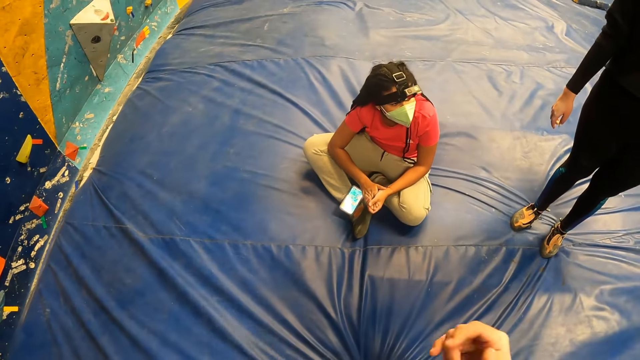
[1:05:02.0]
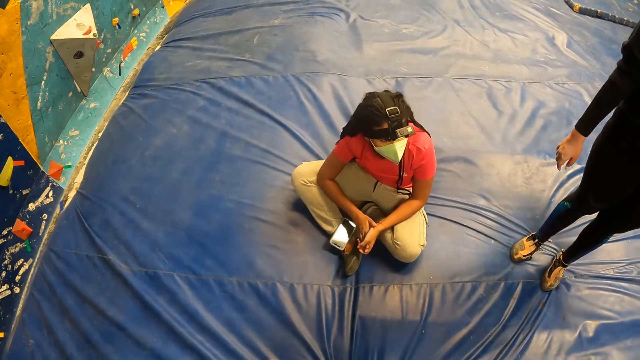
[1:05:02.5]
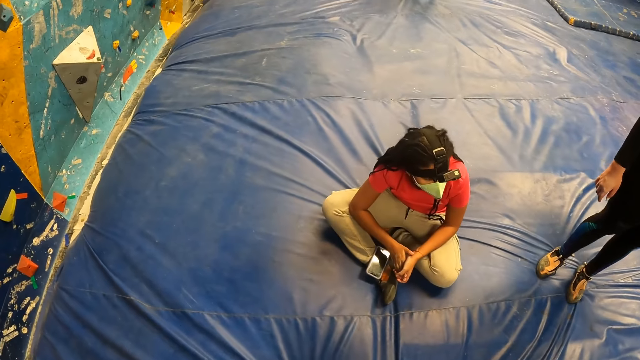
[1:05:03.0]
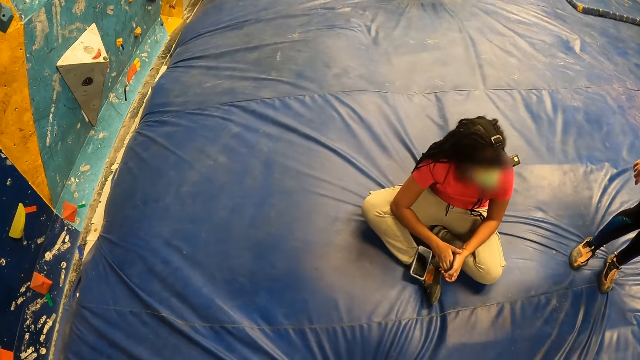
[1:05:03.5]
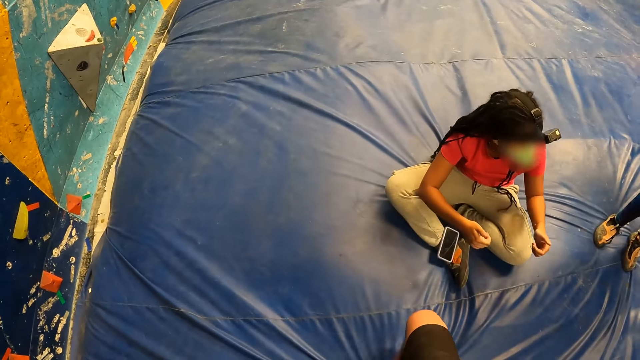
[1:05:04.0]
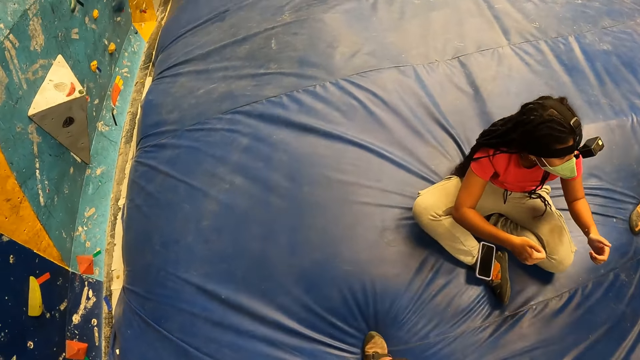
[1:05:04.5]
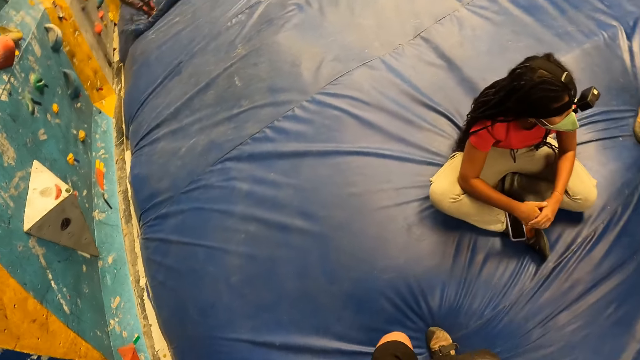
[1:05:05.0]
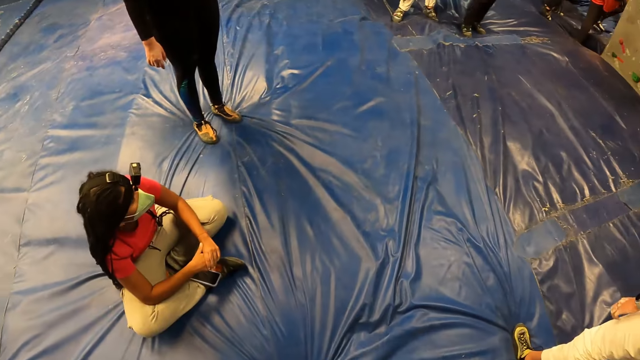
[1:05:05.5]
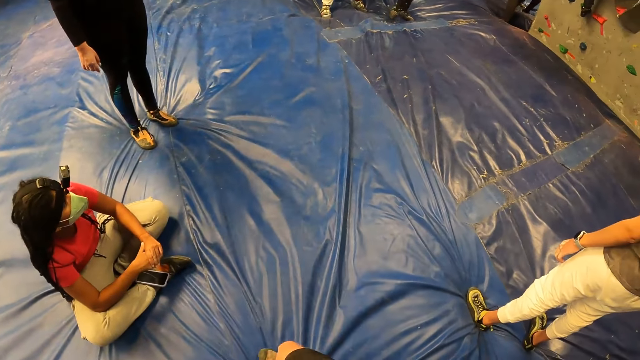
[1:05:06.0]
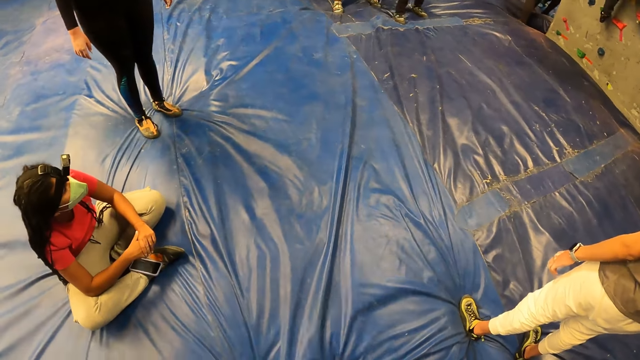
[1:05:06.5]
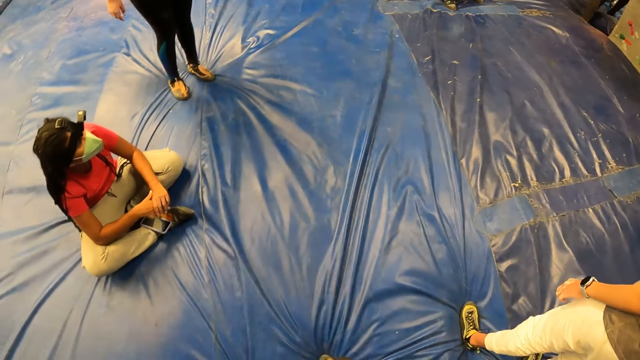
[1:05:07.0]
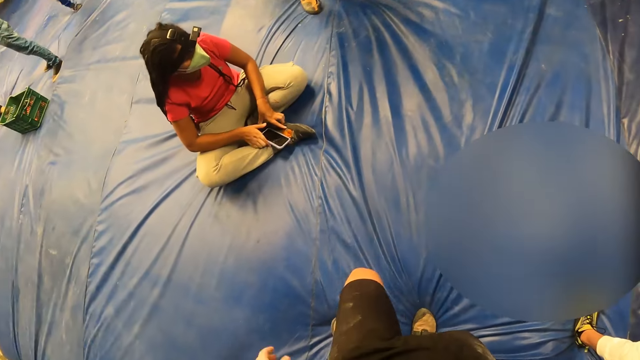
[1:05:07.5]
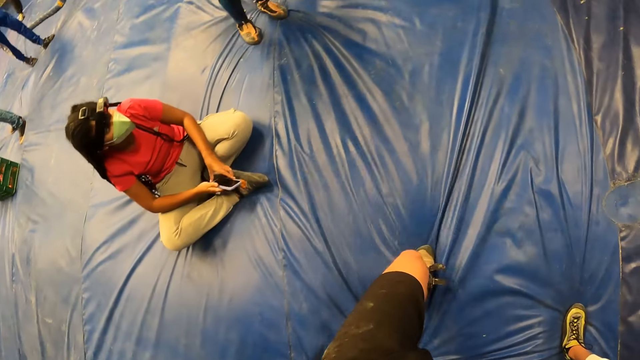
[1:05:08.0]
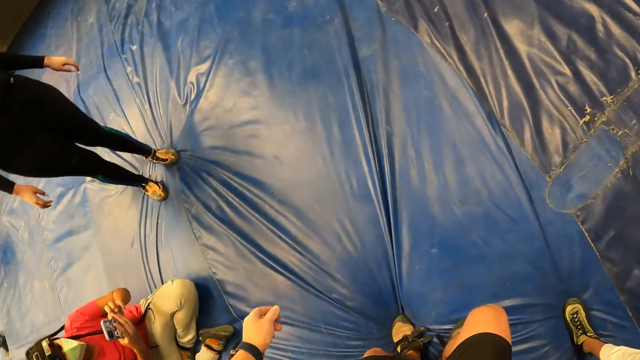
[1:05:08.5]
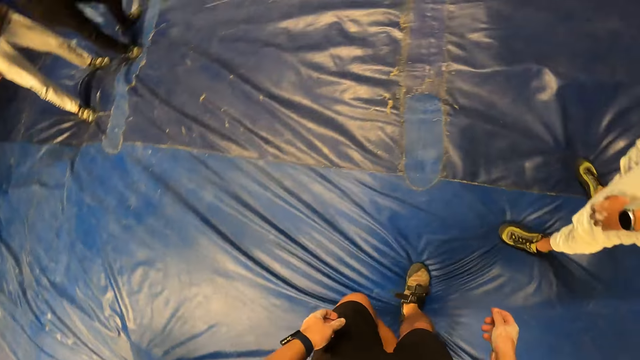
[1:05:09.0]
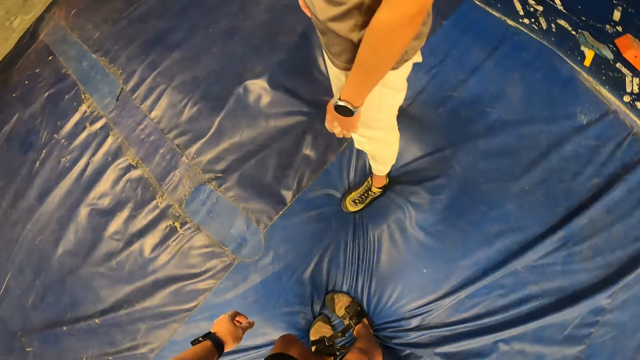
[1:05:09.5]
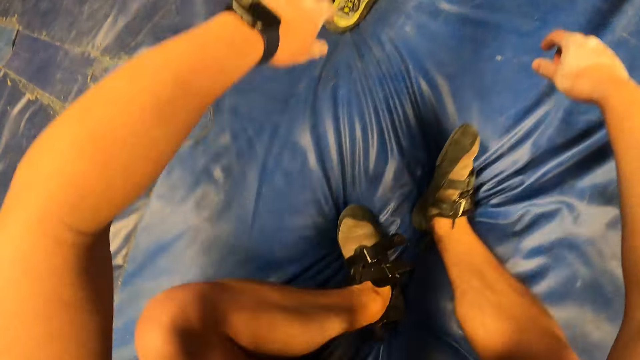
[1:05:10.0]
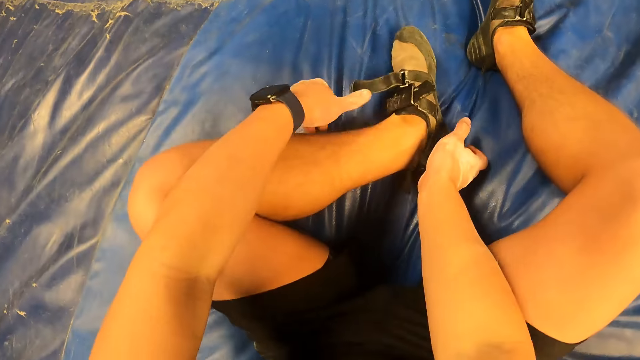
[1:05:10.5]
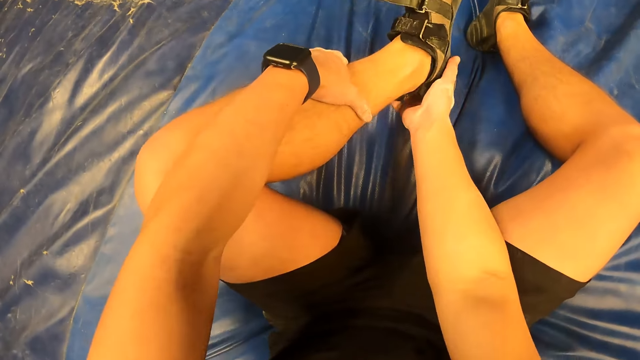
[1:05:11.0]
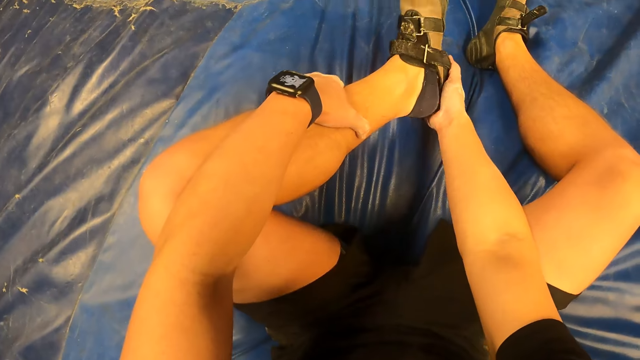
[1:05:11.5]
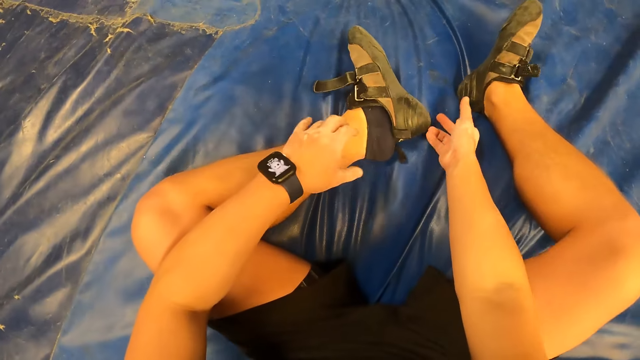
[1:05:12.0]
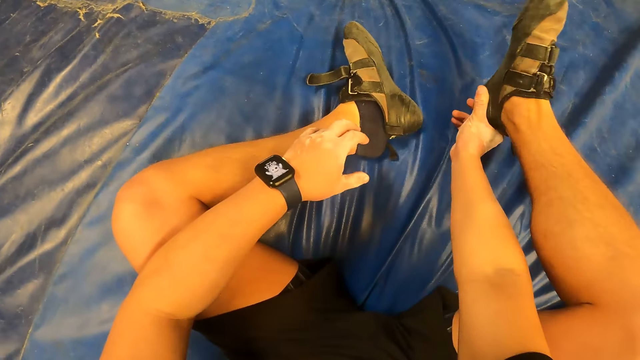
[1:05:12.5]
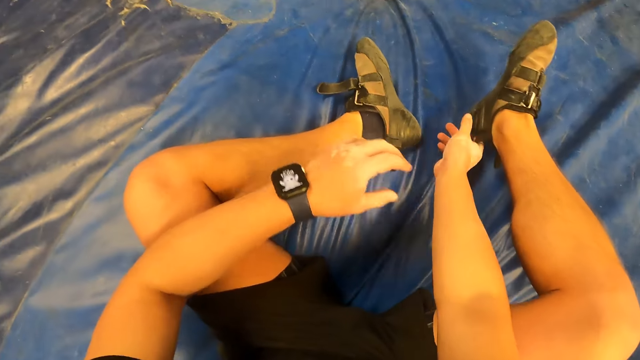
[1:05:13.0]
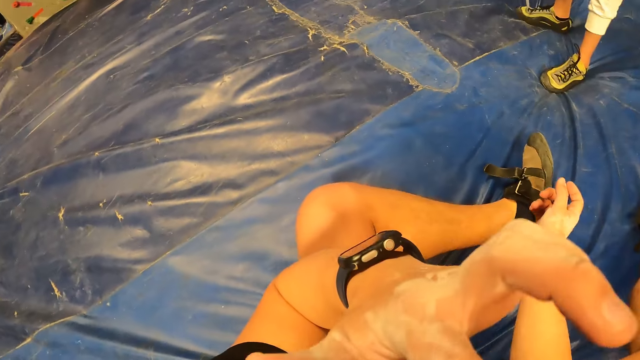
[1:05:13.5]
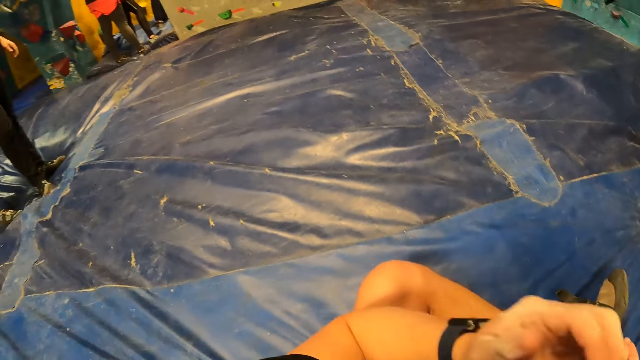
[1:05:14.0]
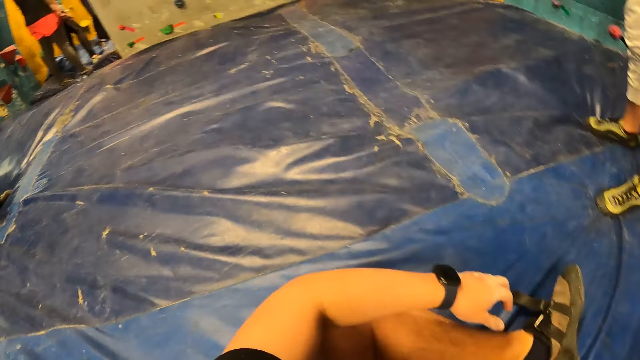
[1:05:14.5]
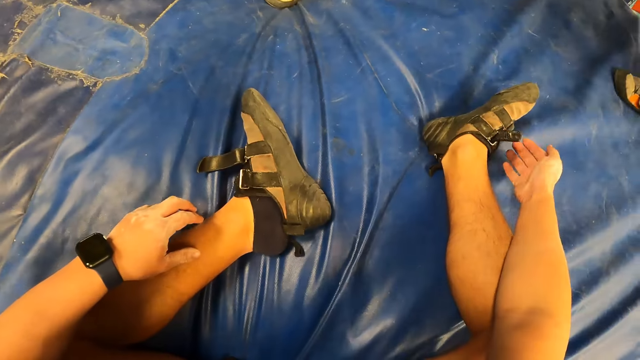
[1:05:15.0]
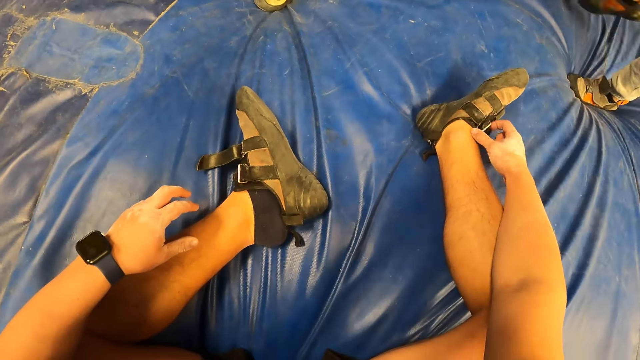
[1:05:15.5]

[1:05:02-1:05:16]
The camera wearer walks on the canvas. He sits on a foam on the floor. He adjusts his left shoe with his right hand. He removes the shoe on the left foot. He adjusts his right shoe with his right hand. He touches the shoe on the right foot. He itches the face.

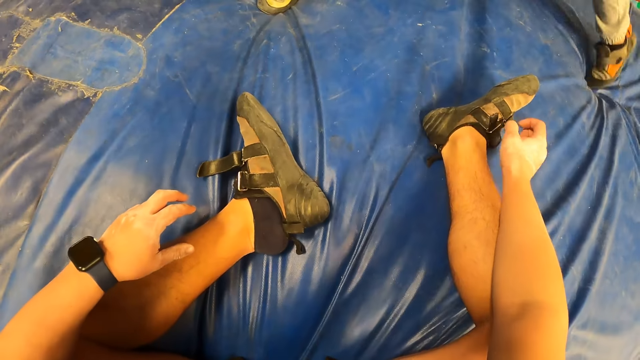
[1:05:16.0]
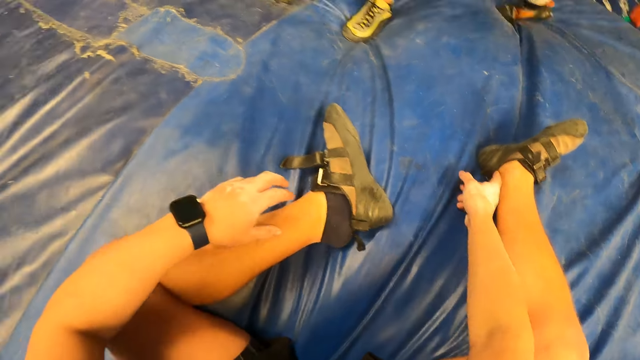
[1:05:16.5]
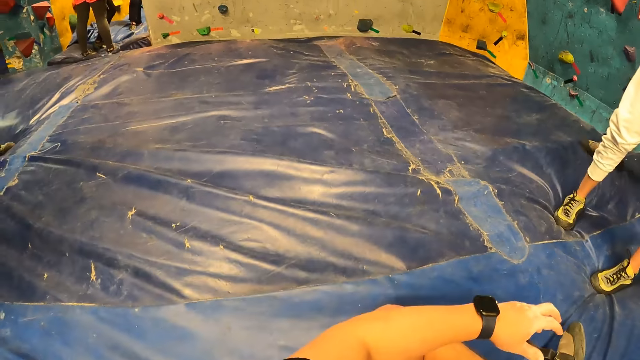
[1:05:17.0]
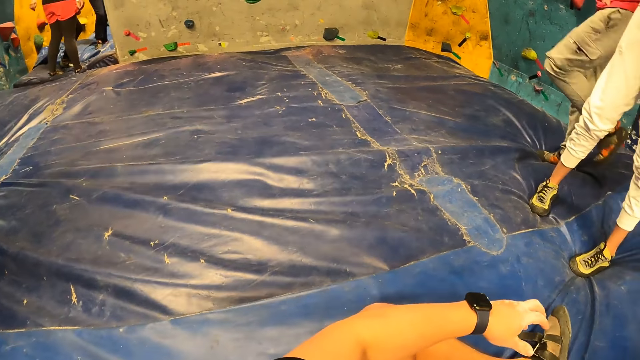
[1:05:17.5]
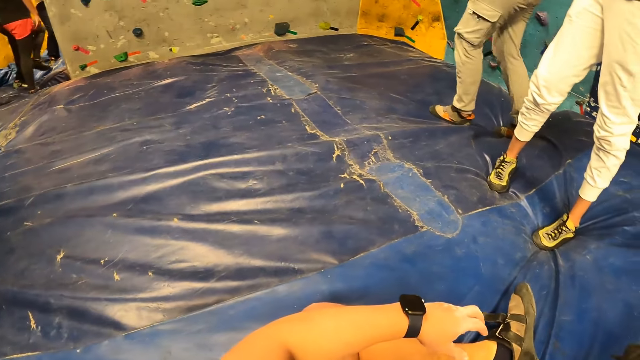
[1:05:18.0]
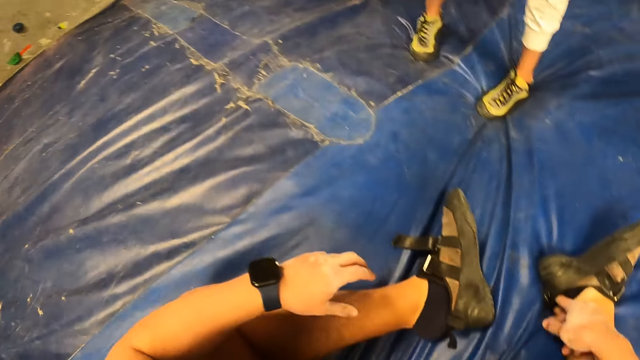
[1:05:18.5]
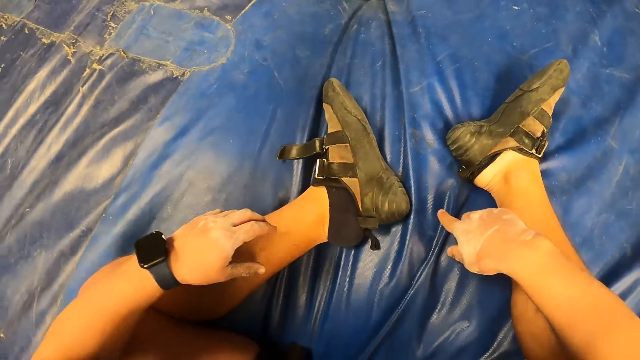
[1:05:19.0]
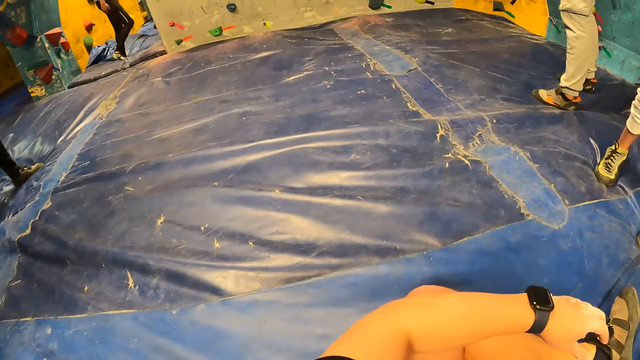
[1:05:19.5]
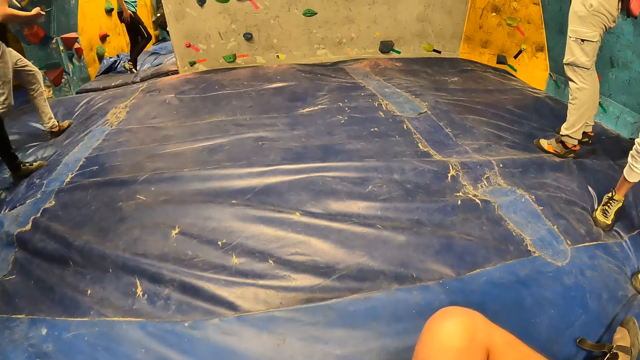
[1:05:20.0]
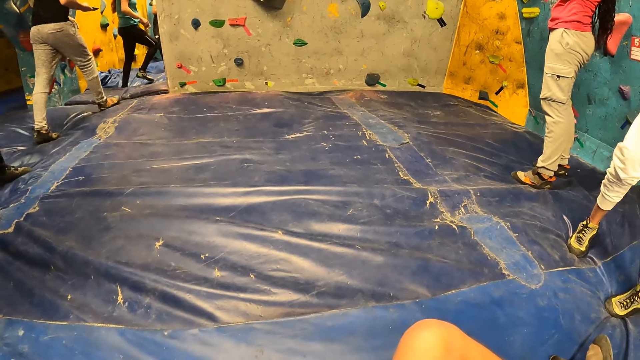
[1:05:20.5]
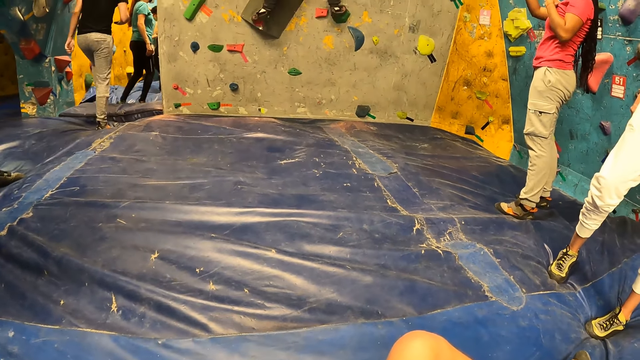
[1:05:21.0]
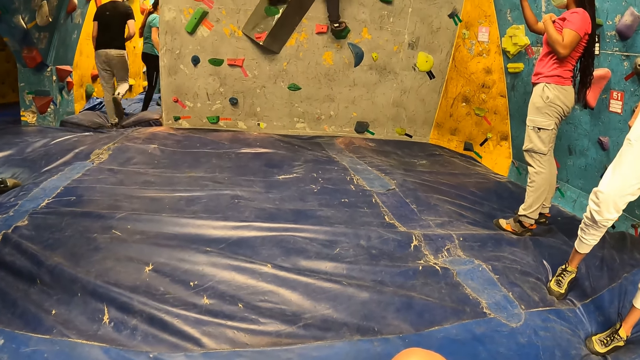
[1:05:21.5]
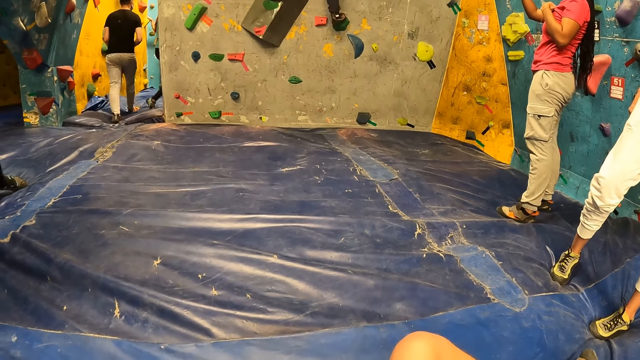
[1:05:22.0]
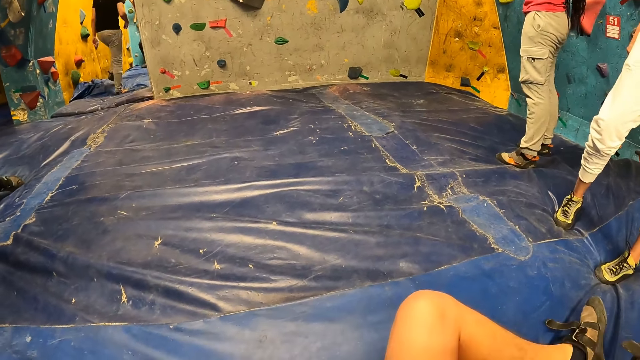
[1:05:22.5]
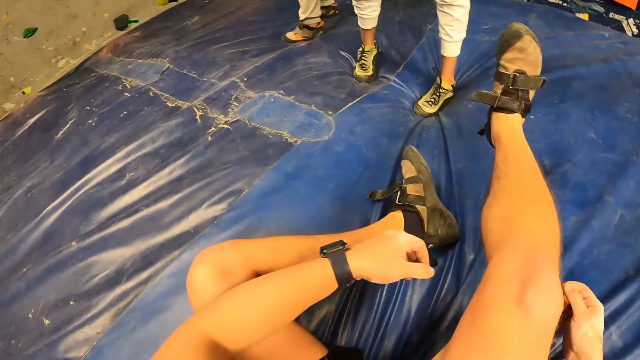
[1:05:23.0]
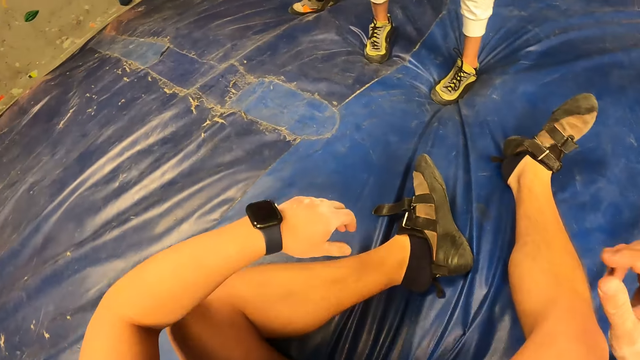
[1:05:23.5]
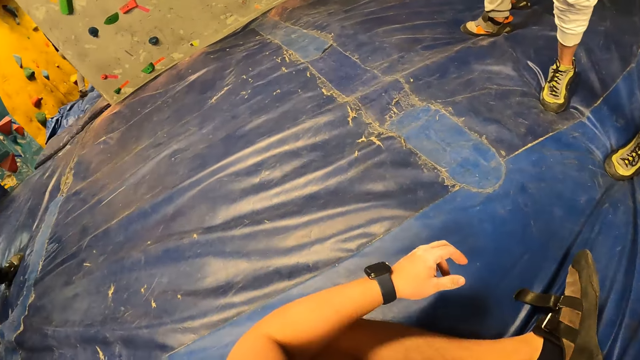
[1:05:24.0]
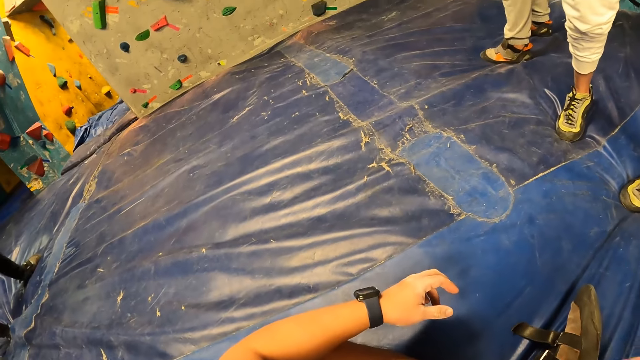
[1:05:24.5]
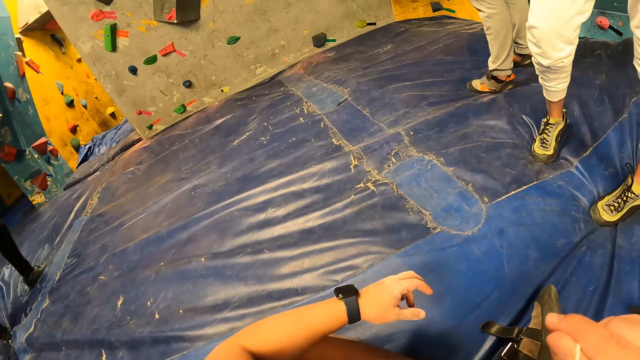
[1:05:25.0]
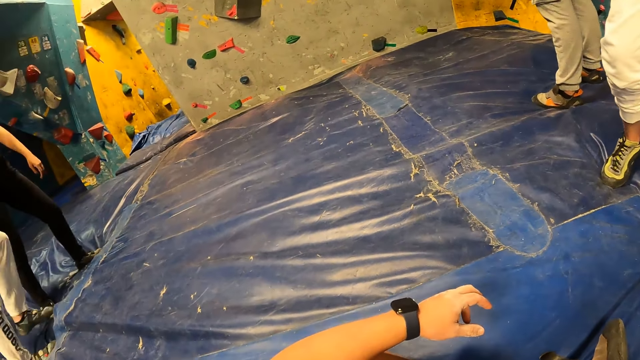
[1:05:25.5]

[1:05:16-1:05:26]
The camera wearer adjusts the strap on the shoe. They look aside. They move the right foot. They look aside.
